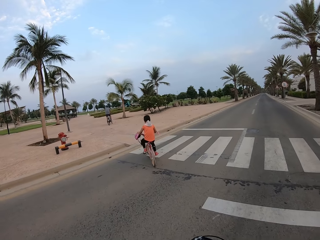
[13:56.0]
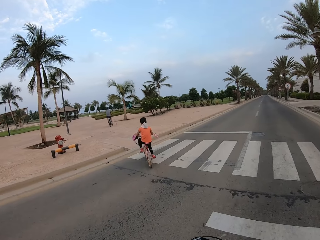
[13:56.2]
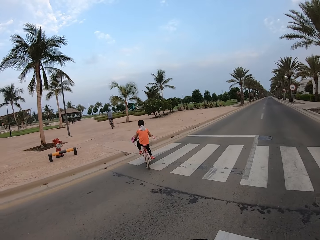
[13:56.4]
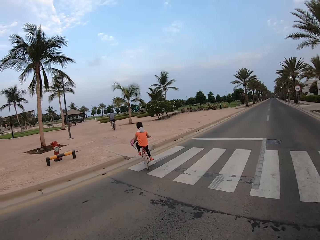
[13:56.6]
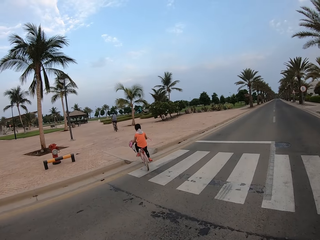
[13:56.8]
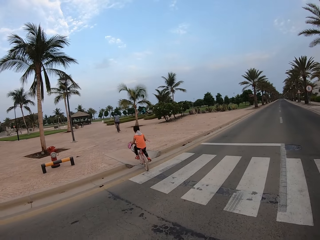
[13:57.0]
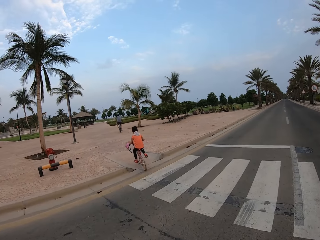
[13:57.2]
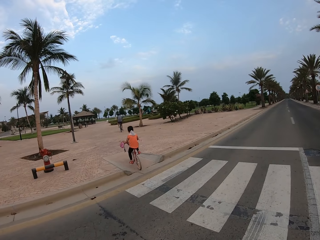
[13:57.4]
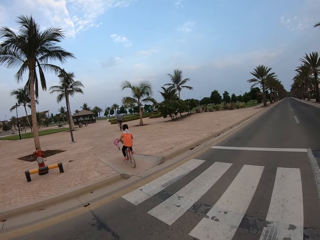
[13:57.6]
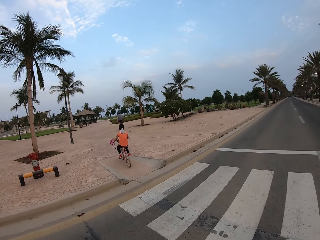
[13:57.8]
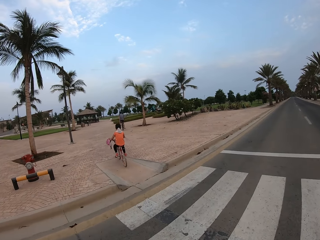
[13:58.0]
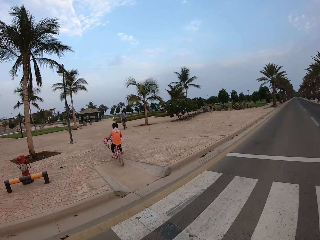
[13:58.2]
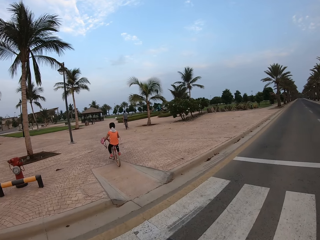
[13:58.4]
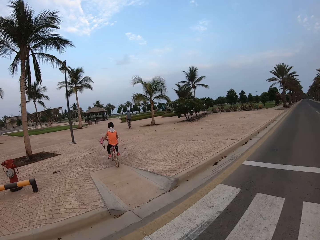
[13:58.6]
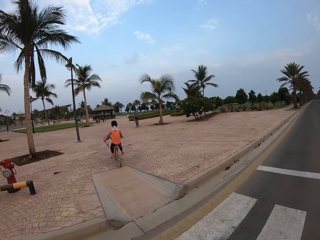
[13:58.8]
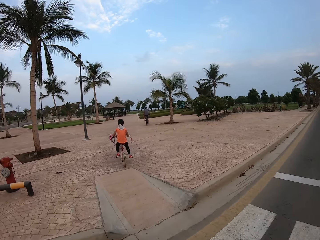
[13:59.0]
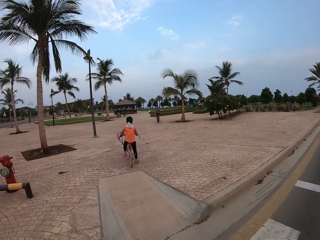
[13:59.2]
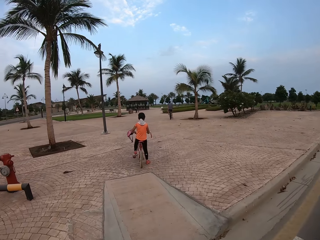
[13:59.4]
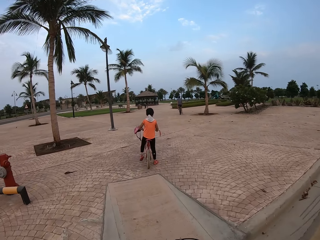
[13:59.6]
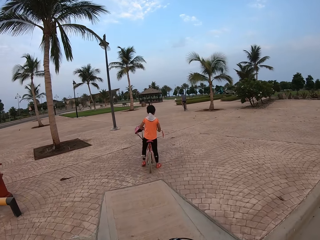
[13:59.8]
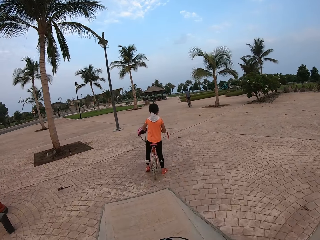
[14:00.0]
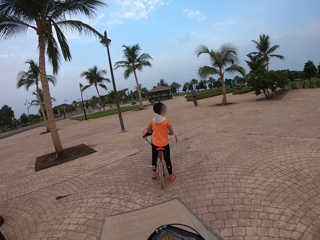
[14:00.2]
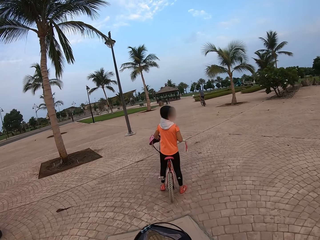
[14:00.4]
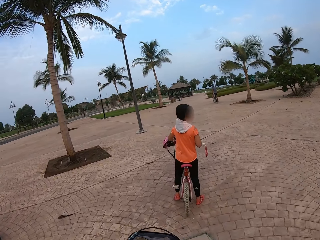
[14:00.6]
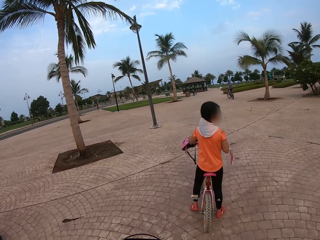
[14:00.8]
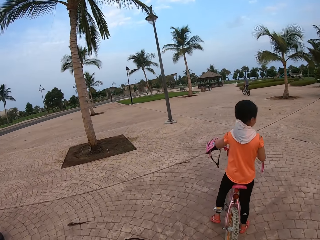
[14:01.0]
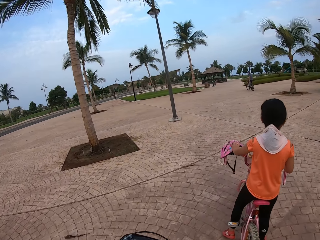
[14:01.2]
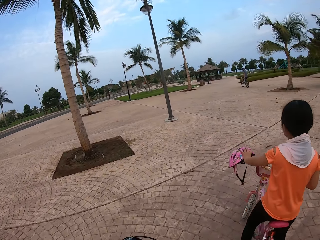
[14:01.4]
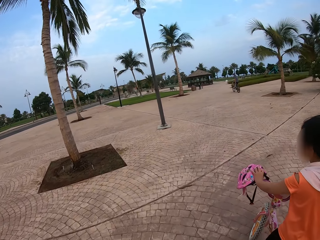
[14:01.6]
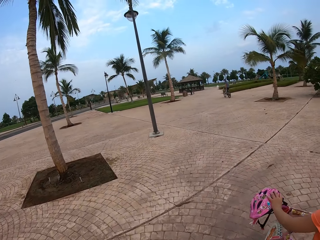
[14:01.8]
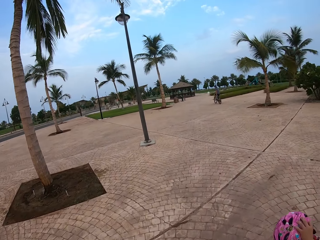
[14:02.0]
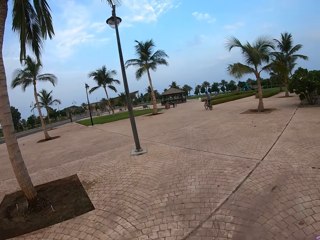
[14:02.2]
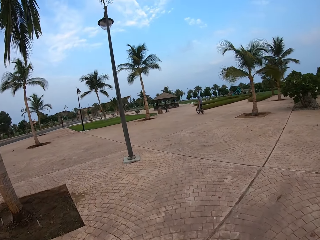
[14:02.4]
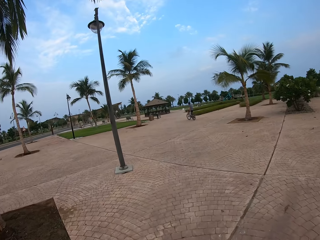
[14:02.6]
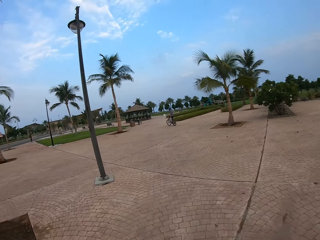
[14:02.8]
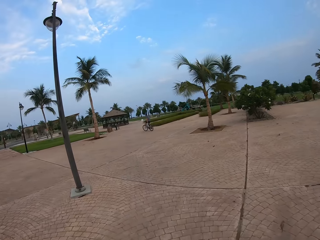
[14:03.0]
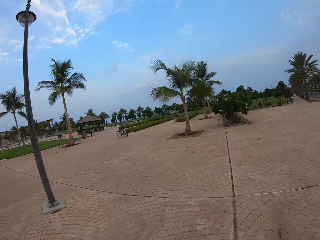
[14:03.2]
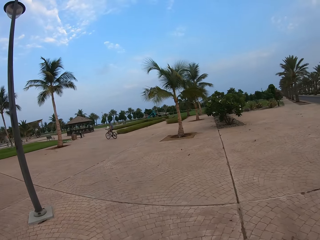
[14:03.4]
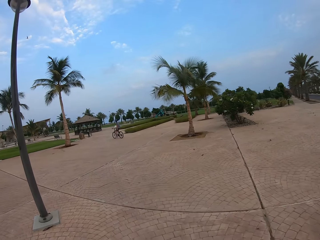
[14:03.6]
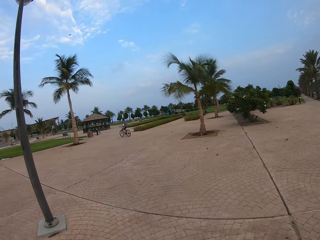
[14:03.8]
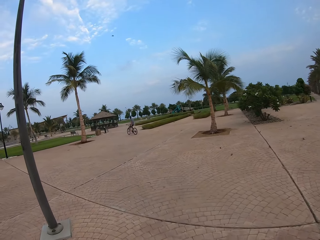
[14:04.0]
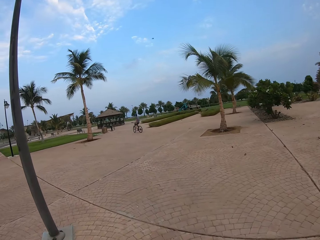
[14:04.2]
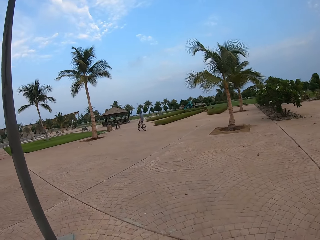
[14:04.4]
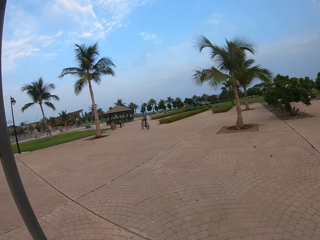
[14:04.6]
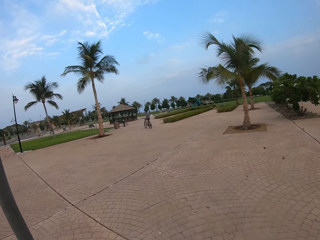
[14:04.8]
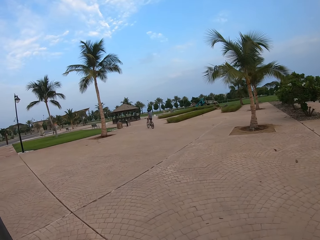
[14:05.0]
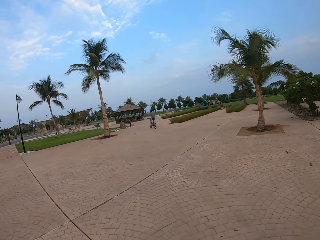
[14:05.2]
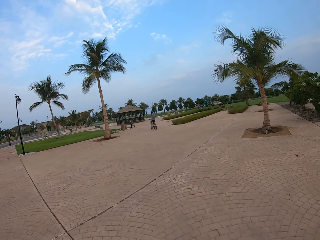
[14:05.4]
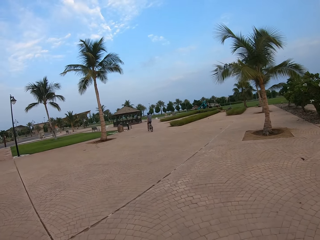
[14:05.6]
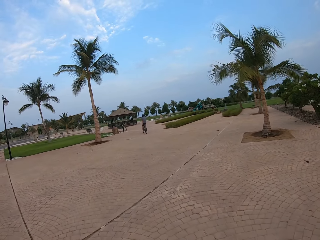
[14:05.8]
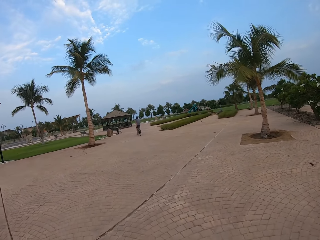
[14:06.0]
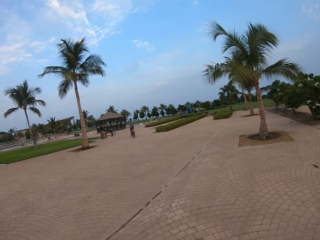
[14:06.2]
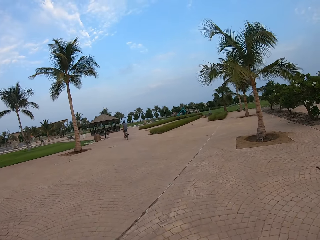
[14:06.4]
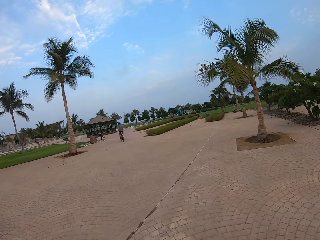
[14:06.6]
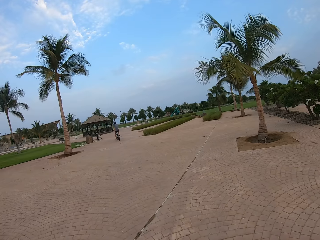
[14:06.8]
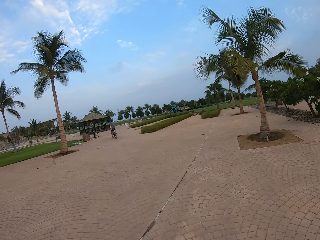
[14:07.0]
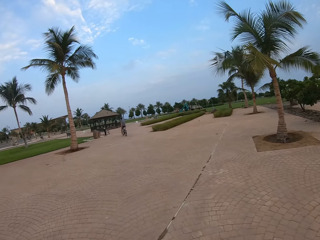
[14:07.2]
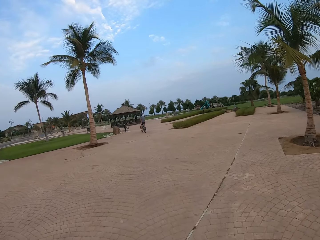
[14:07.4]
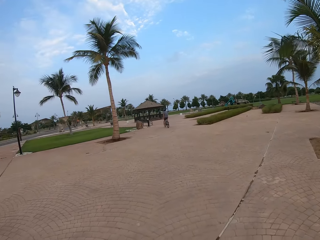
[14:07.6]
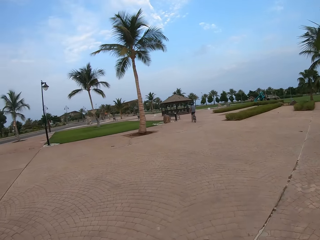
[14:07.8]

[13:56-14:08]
The camera wearer cycles a bicycle on the road. A cyclist removes a hand from the bike. Another cyclist stops the bike. The camera wearer cycles the bicycle.

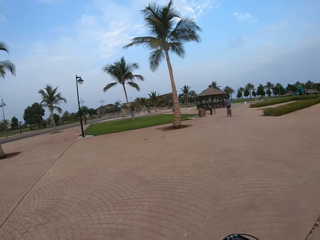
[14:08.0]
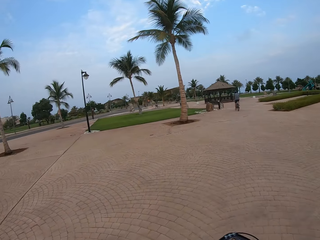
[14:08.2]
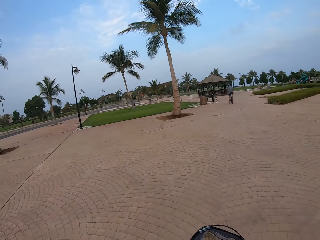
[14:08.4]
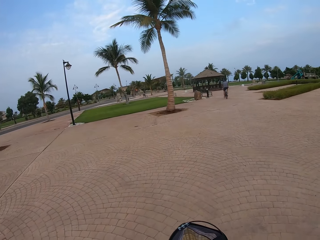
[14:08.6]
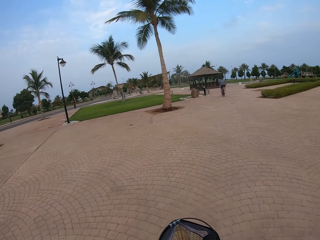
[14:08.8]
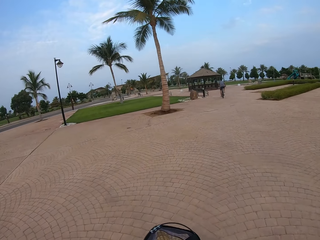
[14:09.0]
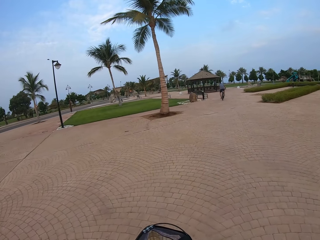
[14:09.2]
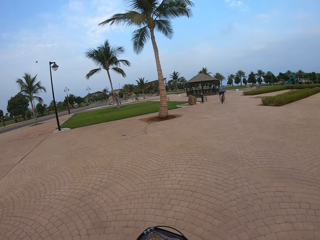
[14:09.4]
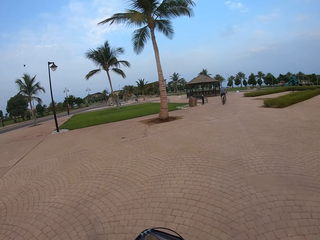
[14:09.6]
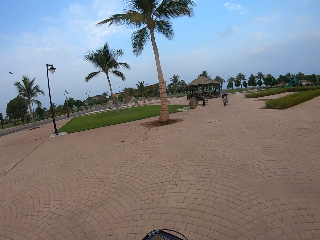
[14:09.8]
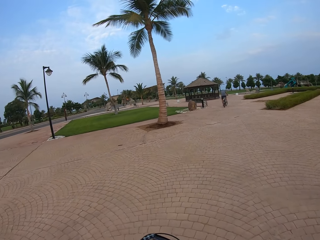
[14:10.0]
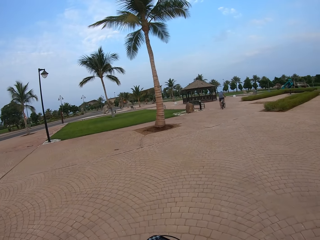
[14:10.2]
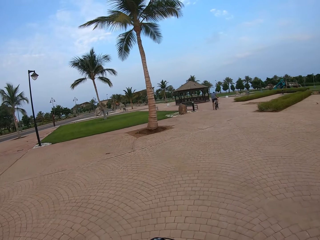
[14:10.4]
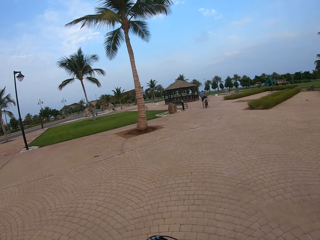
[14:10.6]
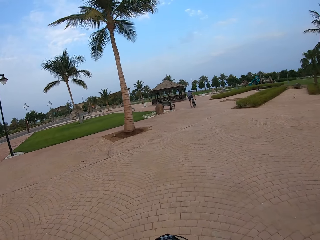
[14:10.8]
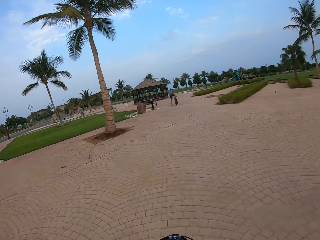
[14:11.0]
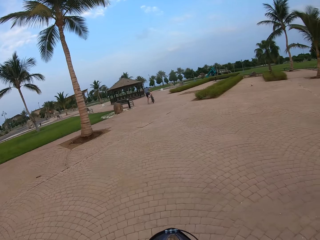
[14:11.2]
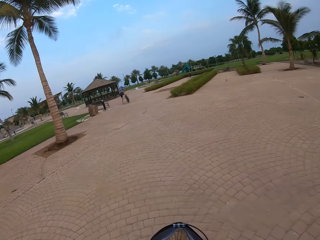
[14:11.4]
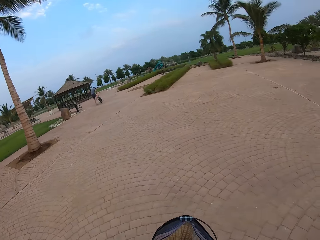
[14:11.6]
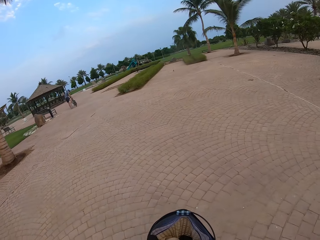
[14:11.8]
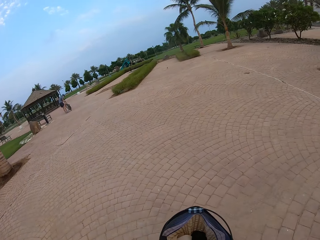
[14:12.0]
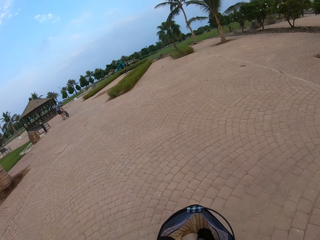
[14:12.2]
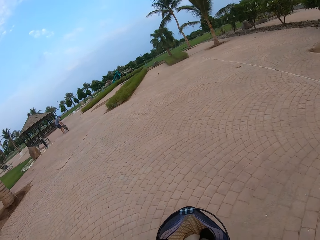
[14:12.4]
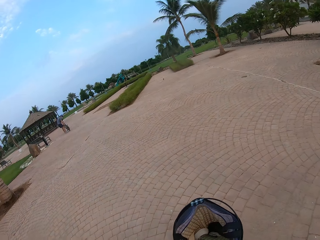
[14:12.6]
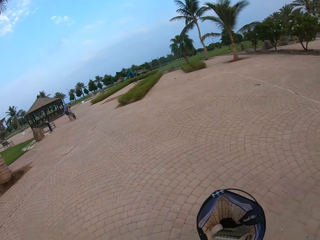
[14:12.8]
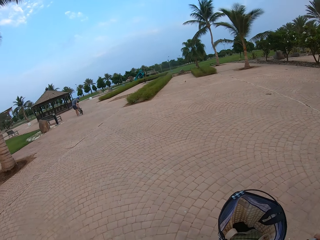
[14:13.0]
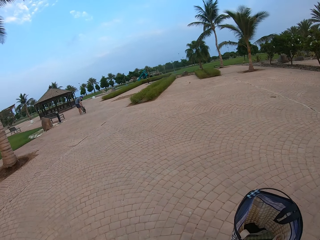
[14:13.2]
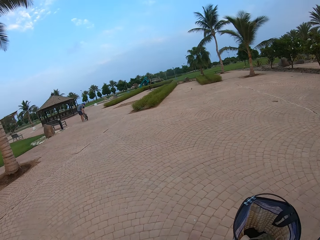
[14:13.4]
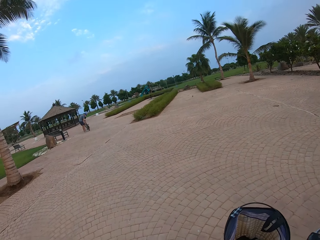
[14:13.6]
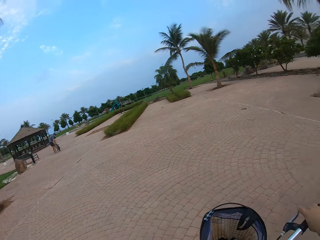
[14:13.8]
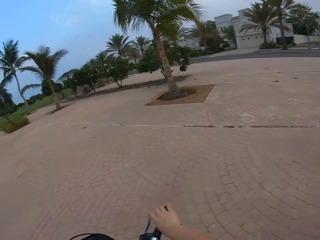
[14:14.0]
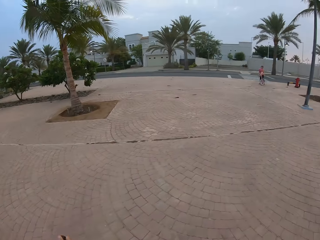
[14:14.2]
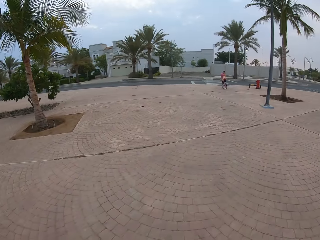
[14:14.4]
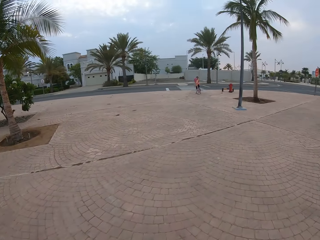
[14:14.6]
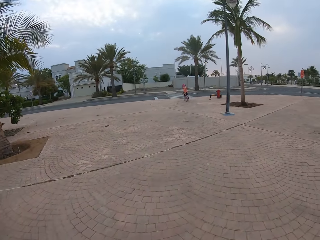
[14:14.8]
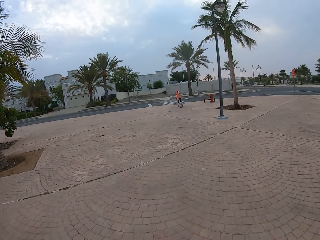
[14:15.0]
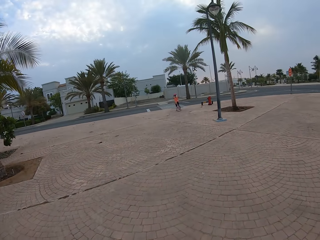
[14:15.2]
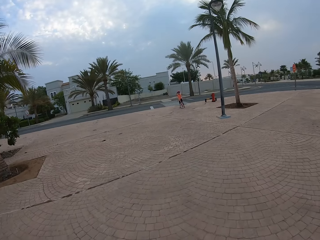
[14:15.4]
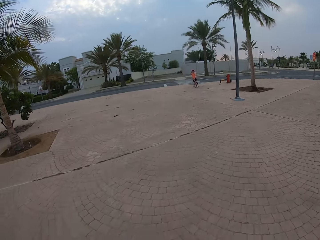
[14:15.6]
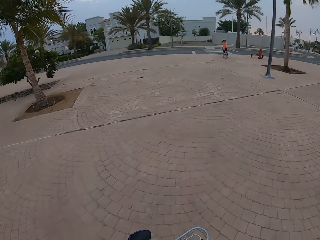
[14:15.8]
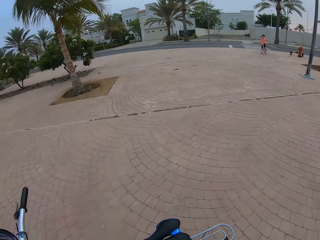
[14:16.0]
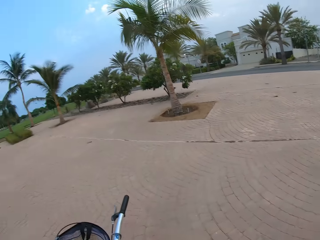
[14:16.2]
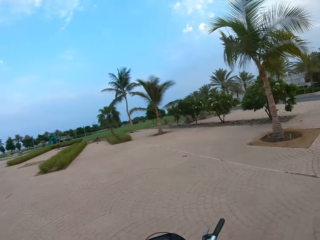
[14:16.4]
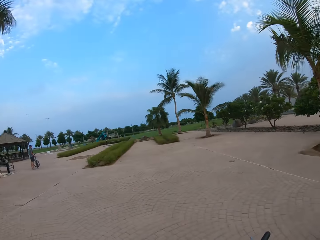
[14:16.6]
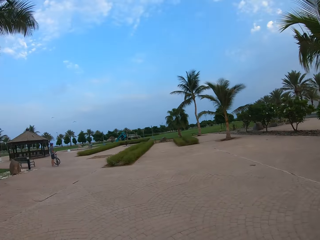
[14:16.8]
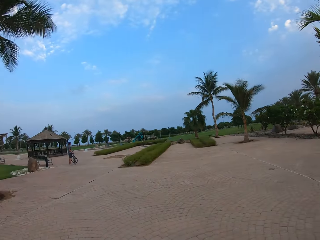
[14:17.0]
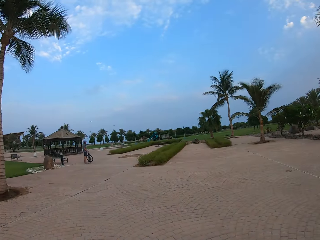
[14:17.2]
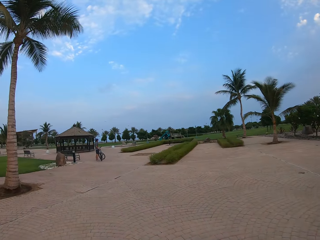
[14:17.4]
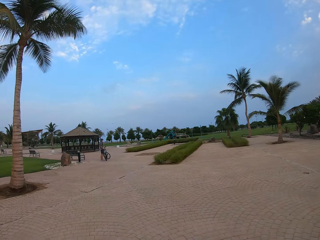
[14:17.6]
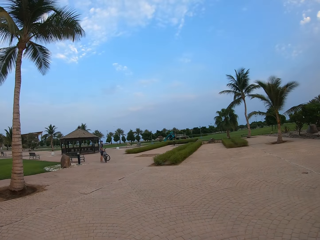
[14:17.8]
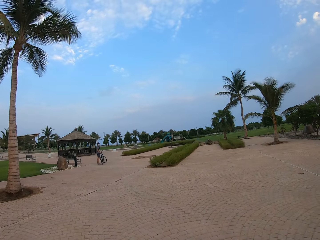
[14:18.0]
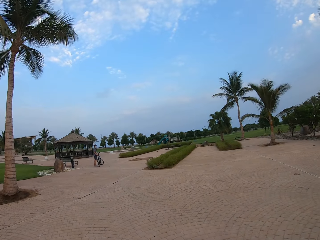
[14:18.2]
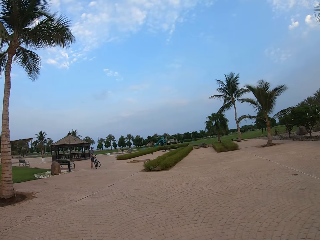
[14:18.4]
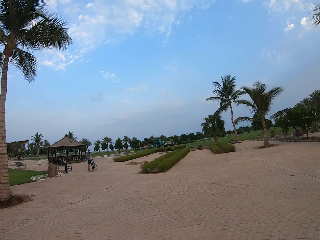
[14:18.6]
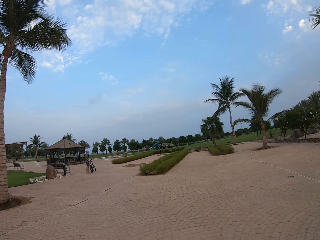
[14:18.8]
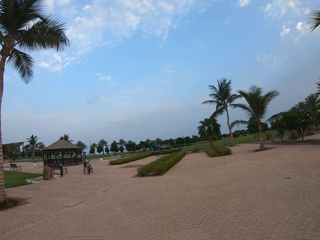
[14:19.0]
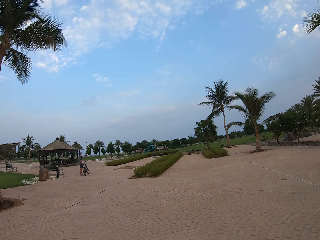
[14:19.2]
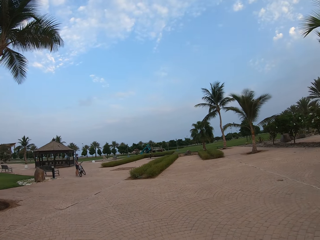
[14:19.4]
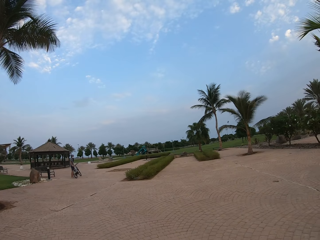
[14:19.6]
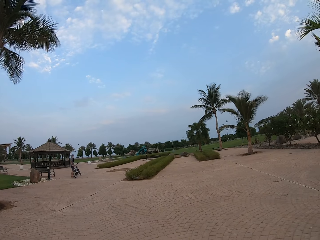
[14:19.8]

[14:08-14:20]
A cyclist stops the bike. The camera wearer looks back. They look around. They look at a child. Another cyclist puts a helmet on. The camera wearer looks around. They look at a man.
